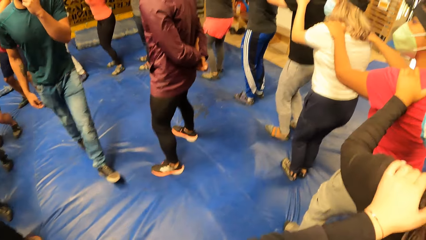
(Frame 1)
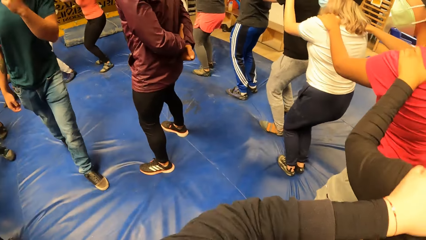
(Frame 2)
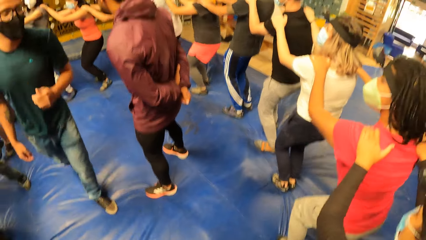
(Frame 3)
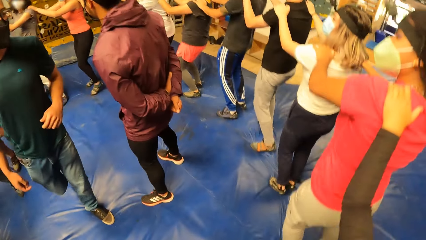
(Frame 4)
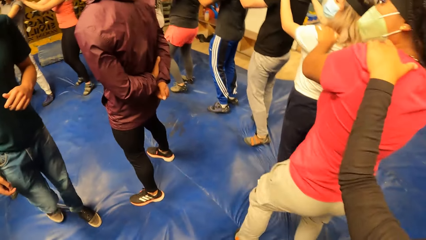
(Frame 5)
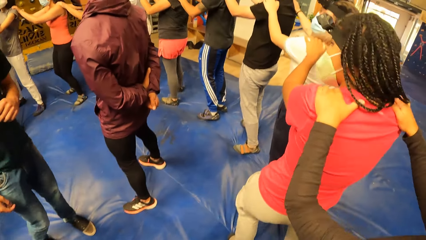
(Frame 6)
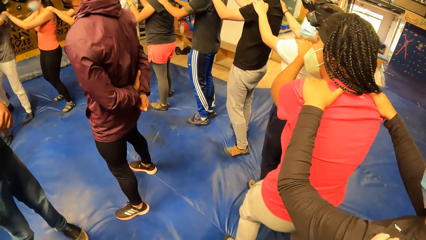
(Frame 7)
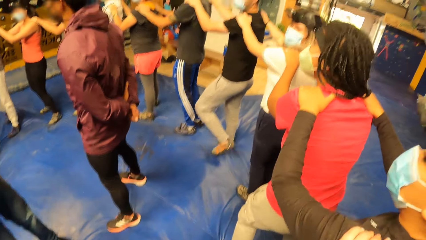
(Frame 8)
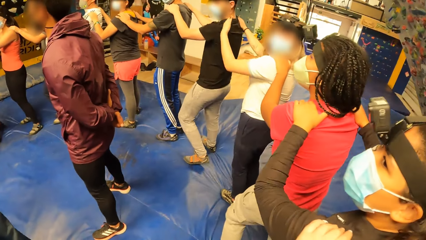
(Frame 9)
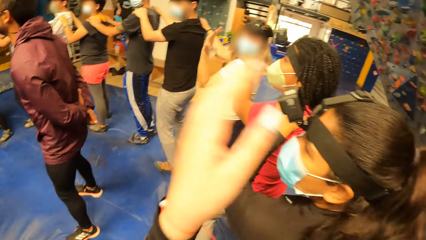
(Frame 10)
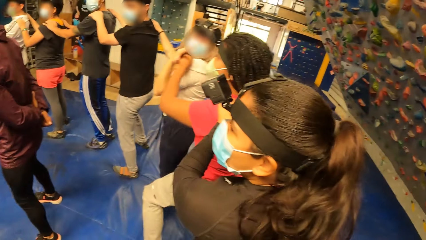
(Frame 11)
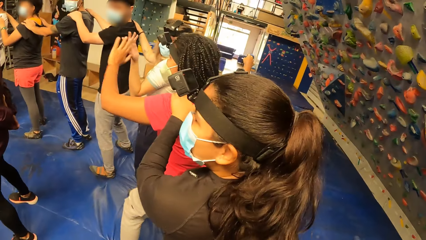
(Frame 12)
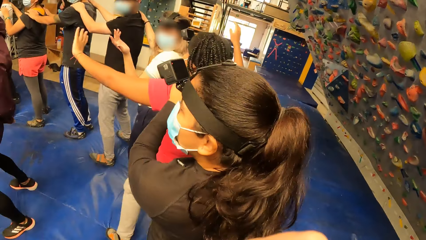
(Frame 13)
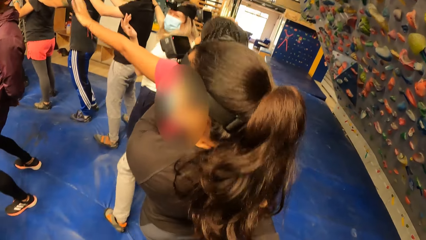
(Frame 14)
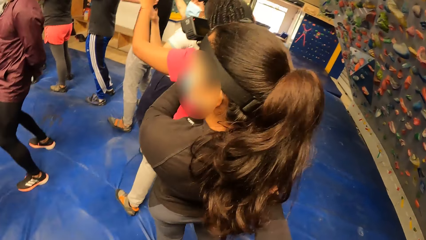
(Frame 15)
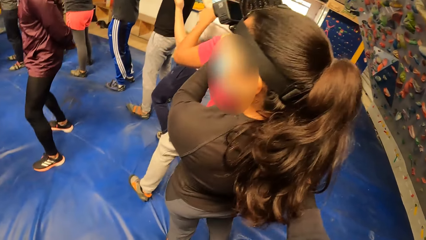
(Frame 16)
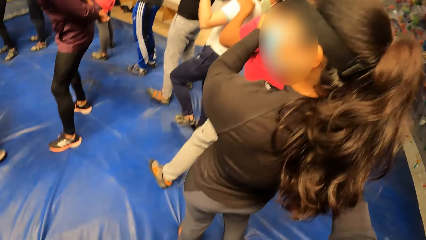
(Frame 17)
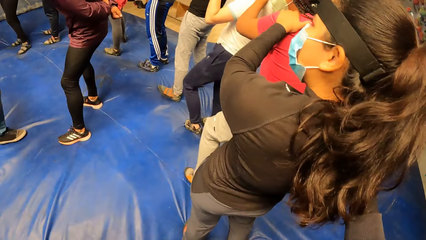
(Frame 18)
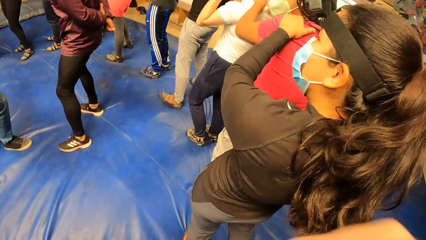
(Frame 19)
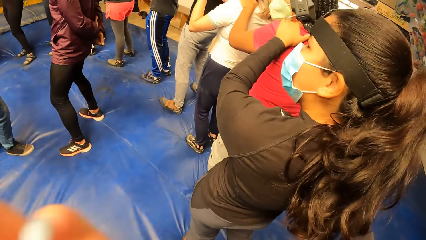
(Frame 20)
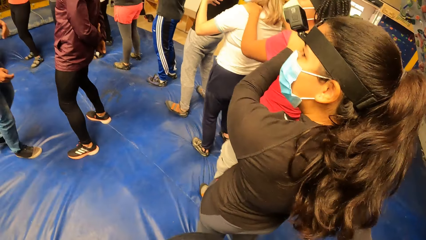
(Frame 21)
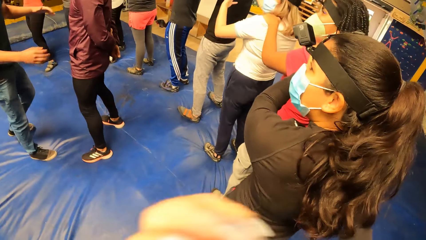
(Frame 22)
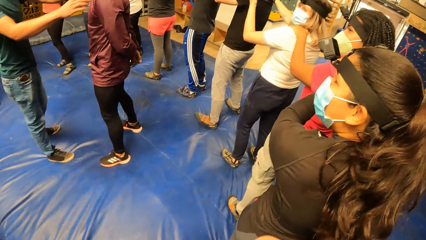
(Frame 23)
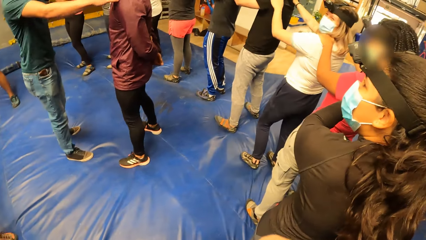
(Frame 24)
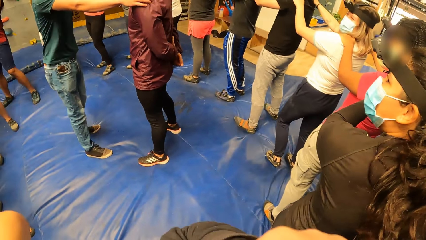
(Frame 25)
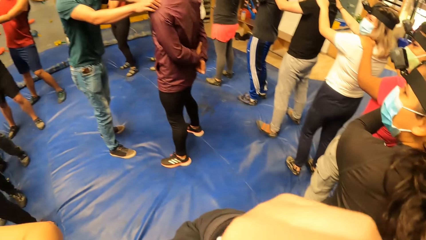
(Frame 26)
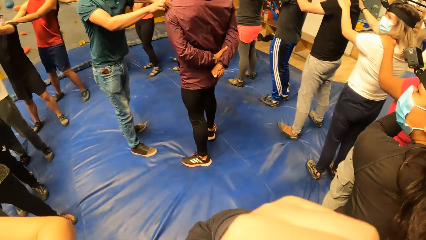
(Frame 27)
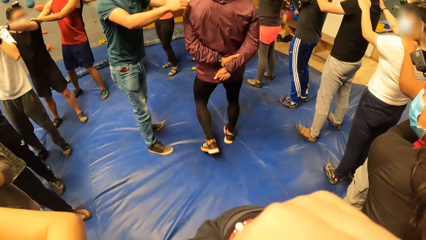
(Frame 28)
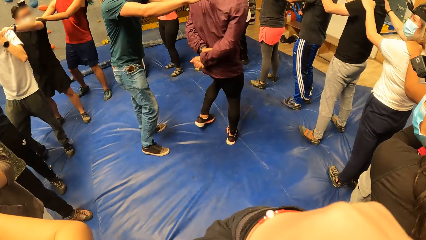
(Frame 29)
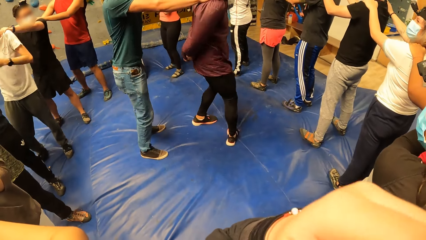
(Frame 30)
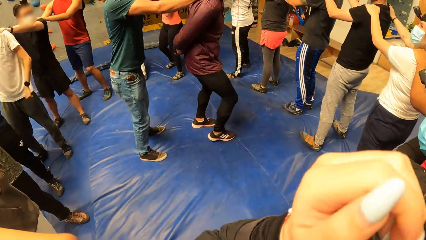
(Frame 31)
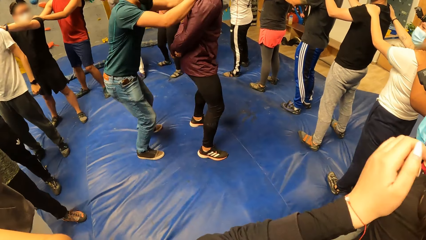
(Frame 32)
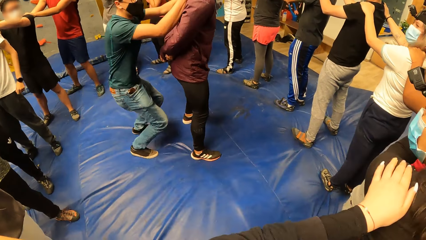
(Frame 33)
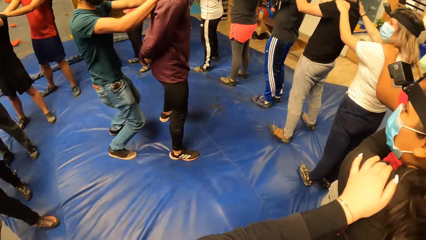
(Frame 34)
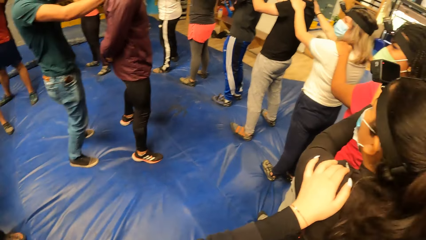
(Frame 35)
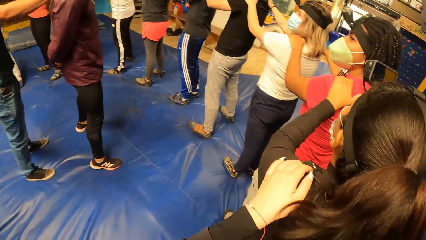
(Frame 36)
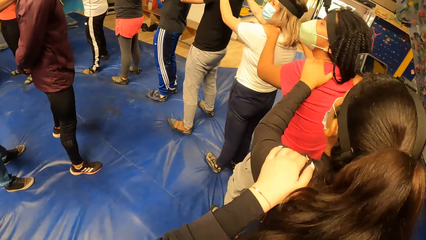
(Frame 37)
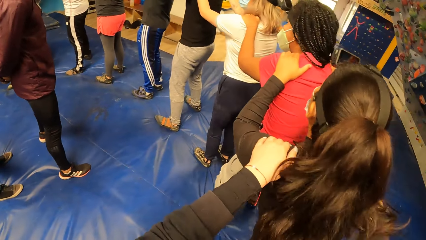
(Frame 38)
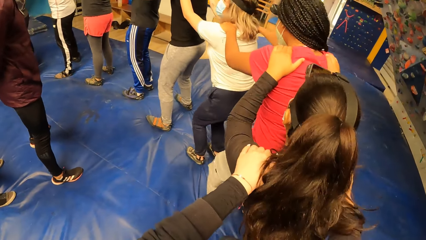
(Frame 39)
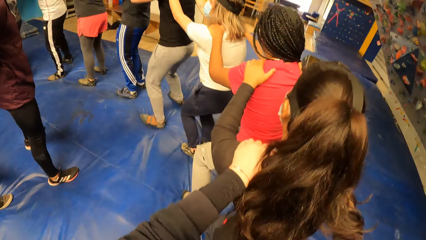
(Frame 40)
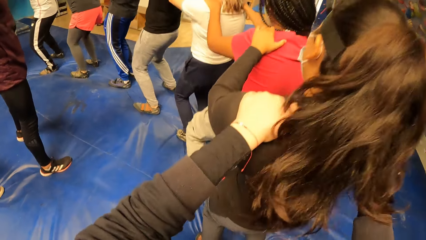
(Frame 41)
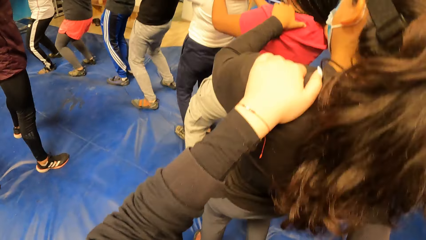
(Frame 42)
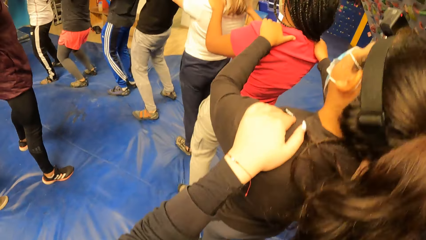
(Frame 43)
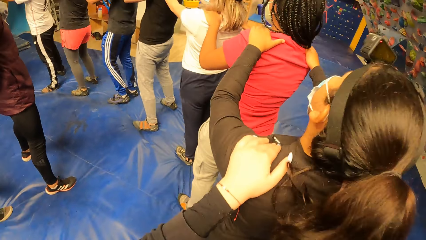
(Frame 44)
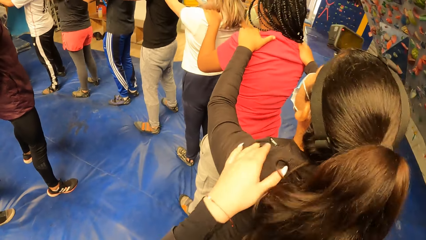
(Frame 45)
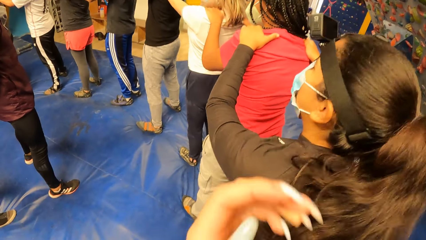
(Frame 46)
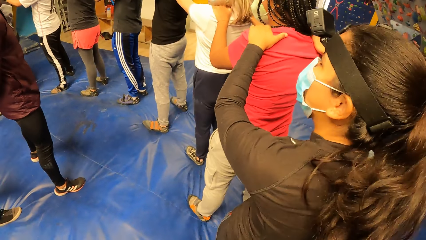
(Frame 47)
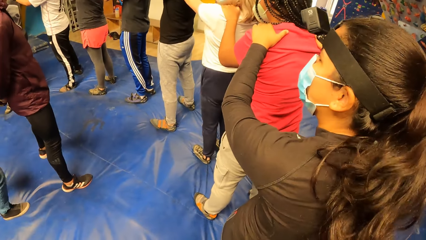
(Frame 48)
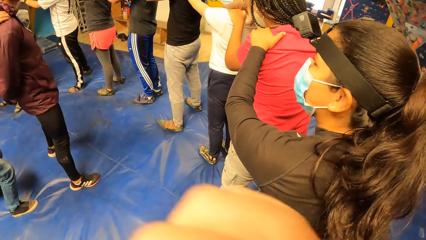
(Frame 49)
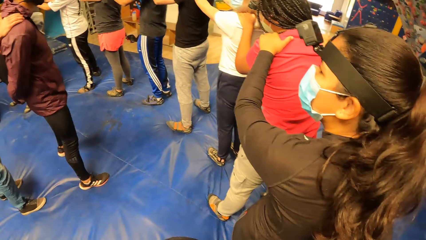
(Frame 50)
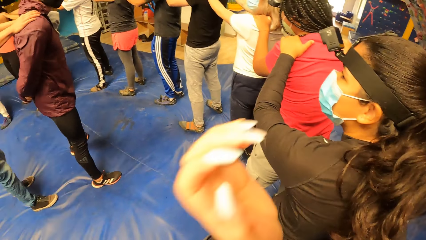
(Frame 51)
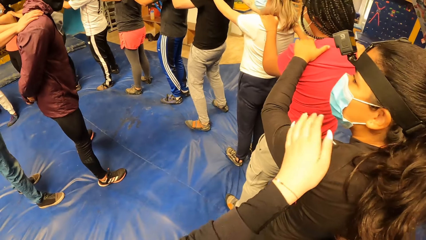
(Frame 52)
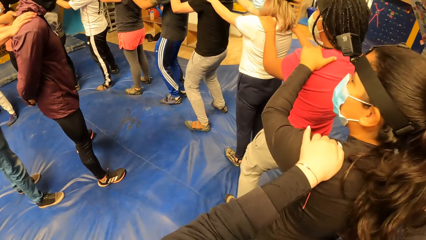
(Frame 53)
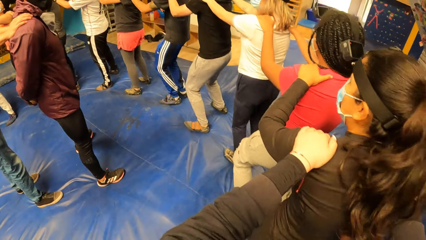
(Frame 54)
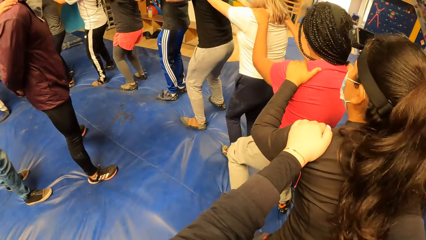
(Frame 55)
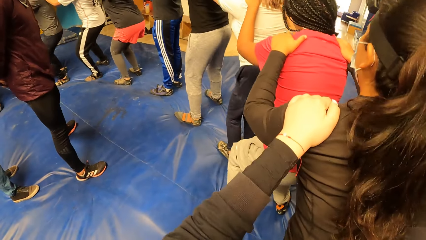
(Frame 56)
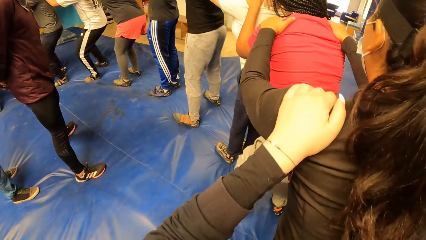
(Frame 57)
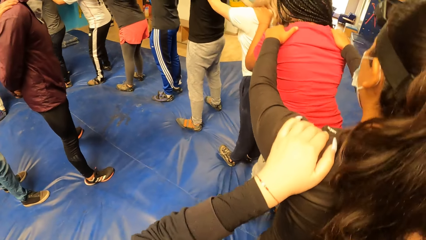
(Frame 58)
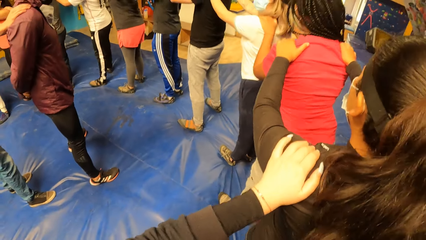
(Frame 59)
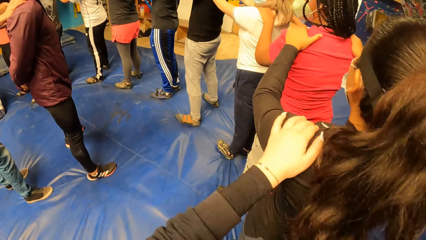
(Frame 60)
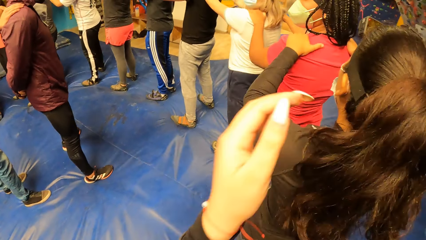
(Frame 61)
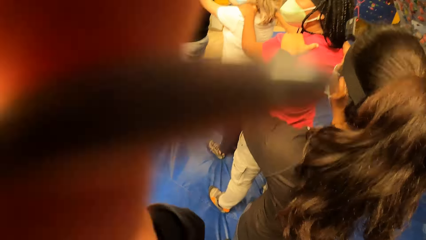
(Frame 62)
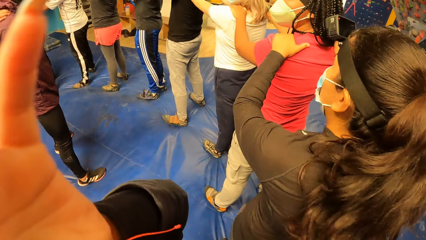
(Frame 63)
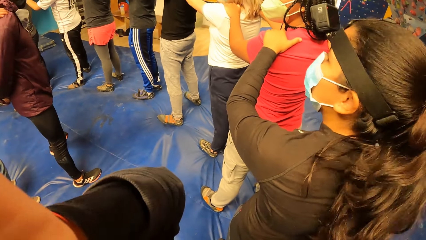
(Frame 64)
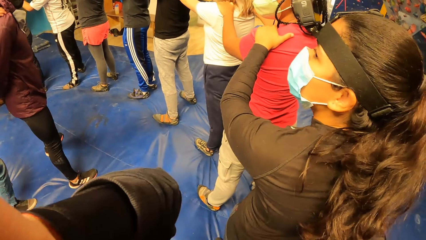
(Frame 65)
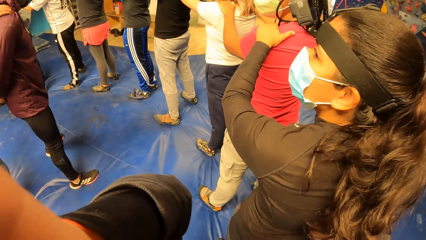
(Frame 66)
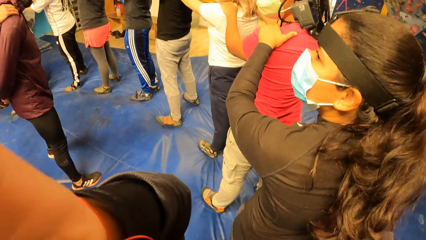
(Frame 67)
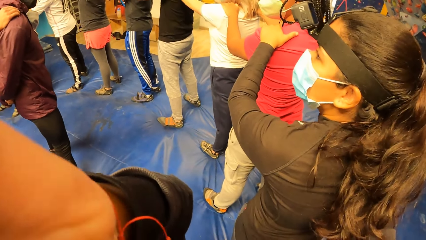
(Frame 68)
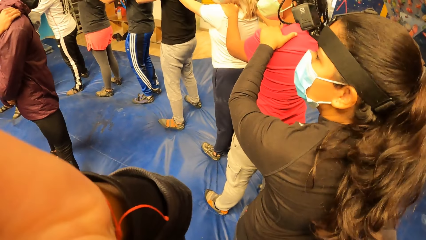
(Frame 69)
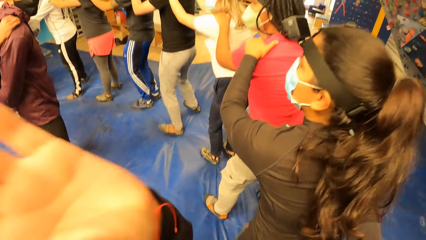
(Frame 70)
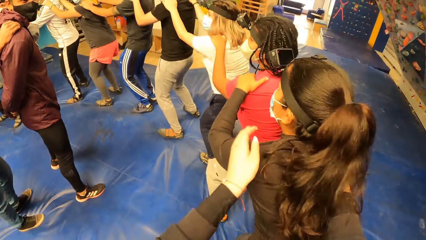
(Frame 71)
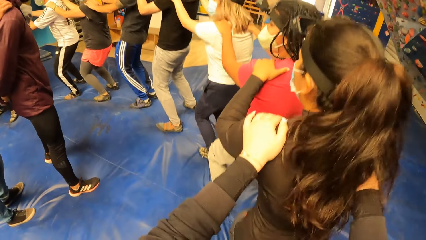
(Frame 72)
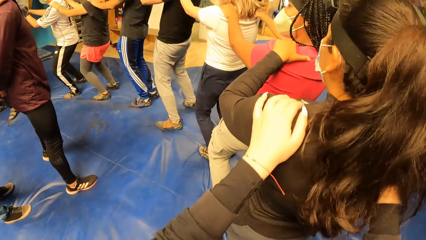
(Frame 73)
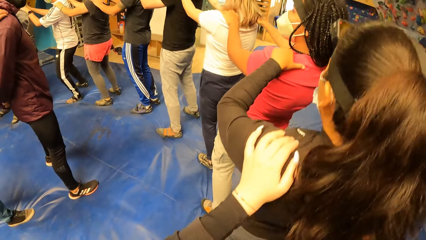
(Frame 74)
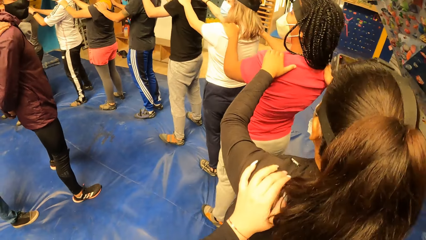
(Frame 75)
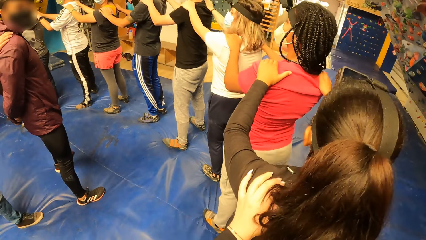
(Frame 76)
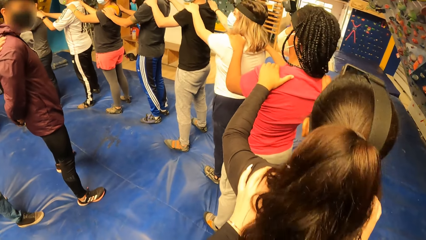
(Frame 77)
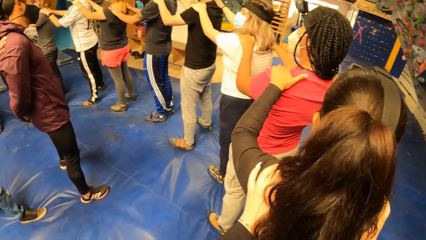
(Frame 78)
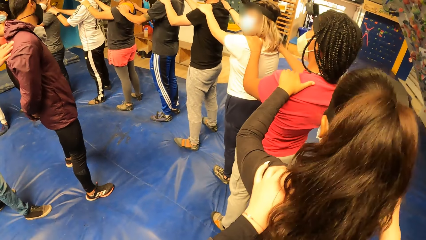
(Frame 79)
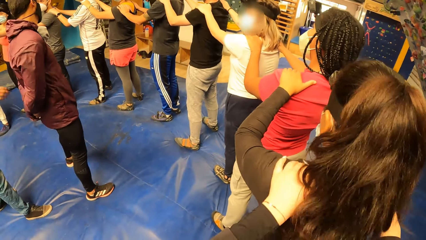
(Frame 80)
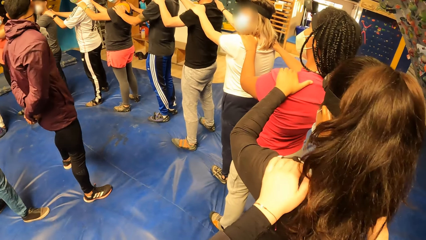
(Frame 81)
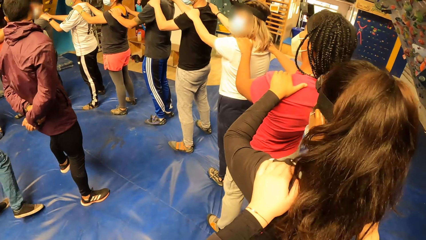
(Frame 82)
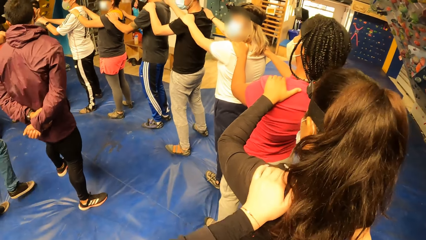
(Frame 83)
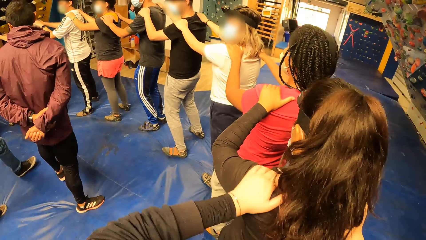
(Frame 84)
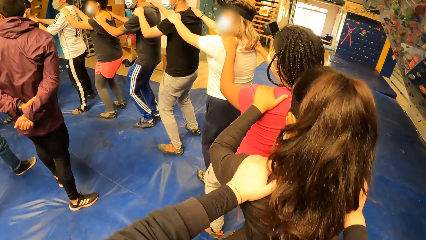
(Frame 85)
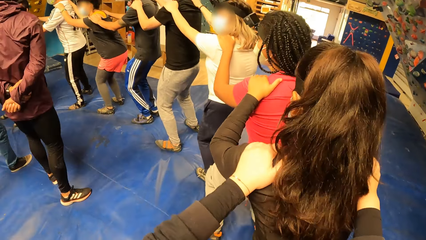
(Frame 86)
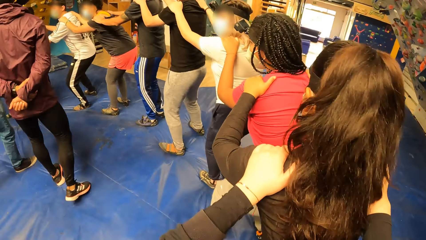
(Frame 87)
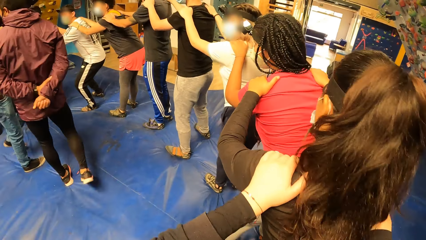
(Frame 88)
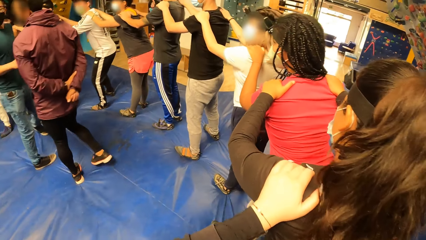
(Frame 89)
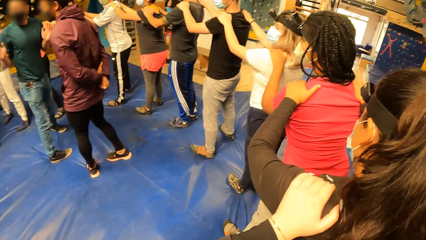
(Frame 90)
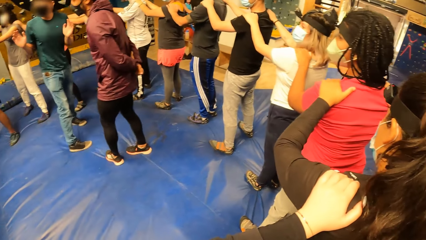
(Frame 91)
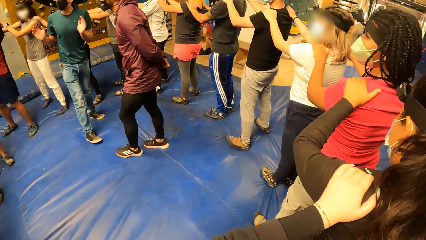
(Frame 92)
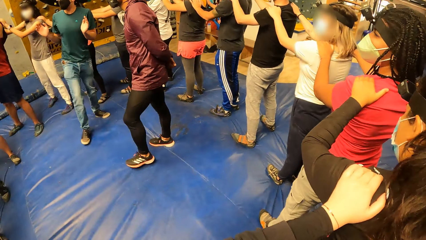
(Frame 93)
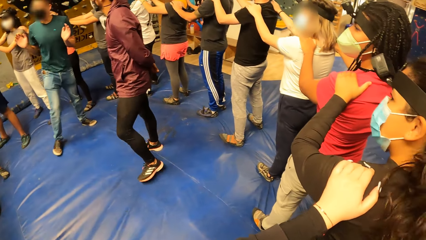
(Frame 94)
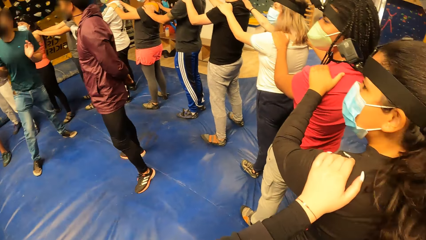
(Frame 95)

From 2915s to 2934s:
A man turns around. Another man squats. The camera wearer looks around. They drop a hand on a lady's shoulder. They adjust the camera. They look around.
